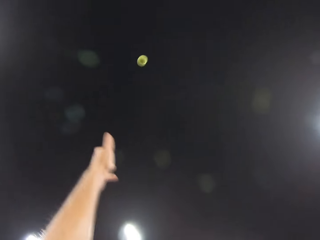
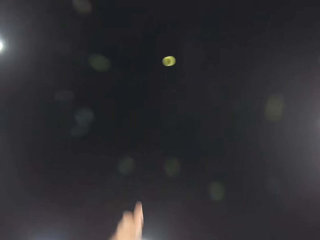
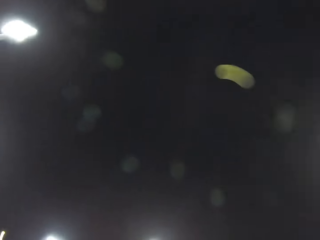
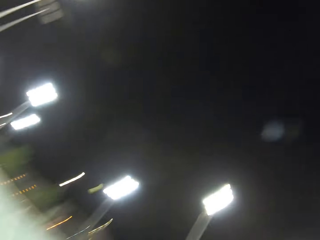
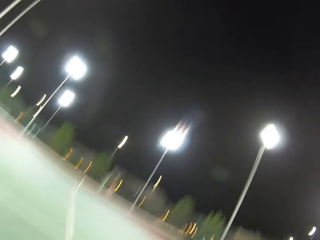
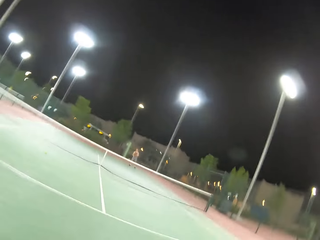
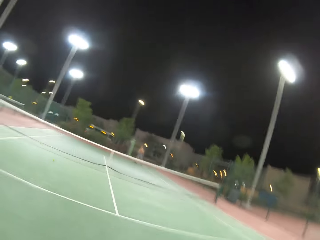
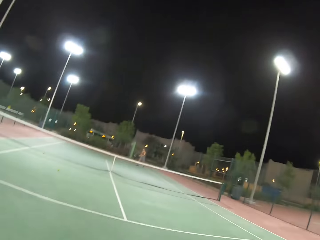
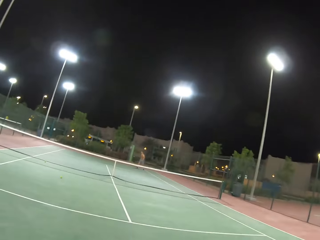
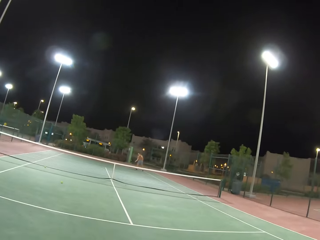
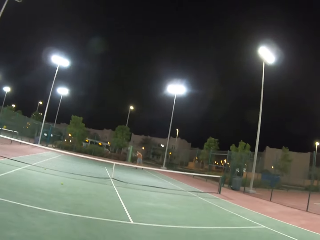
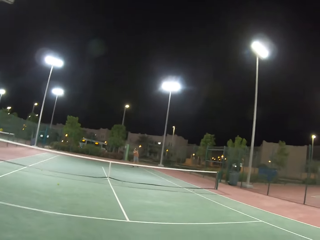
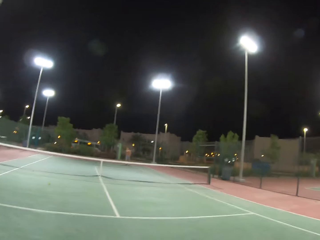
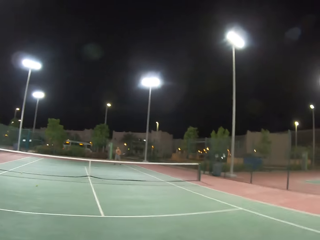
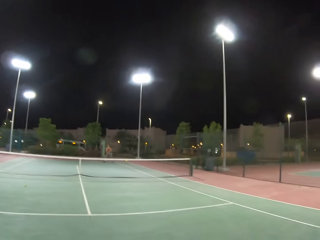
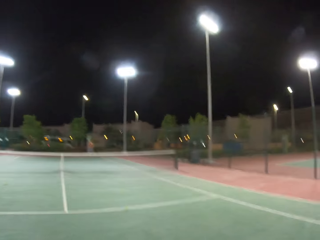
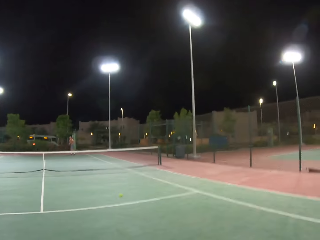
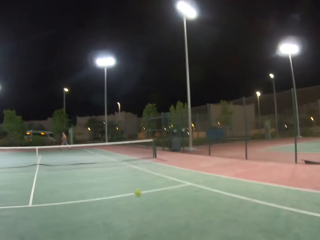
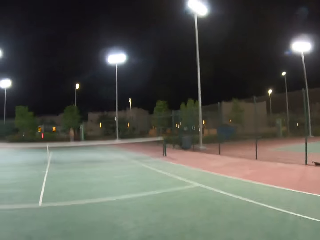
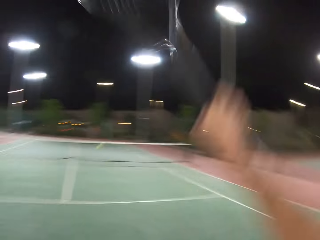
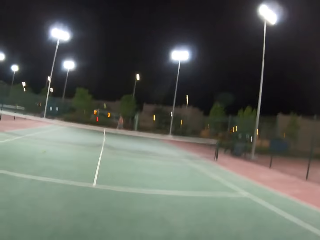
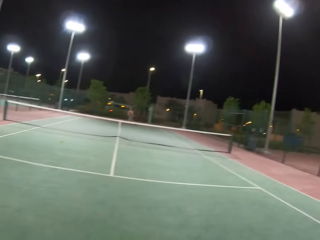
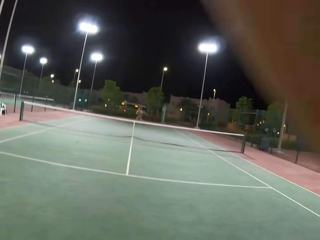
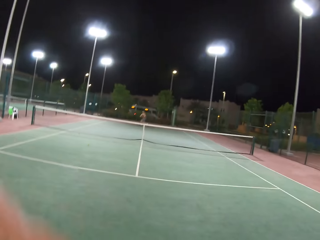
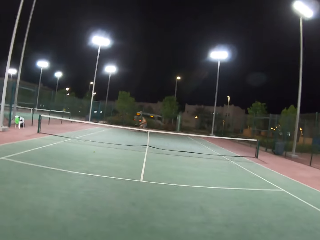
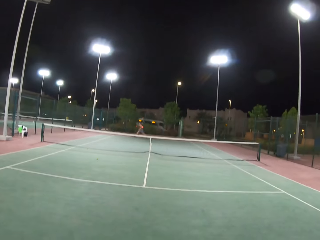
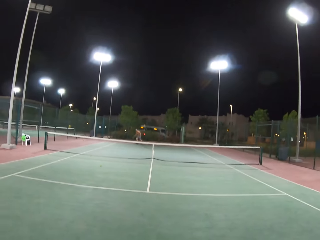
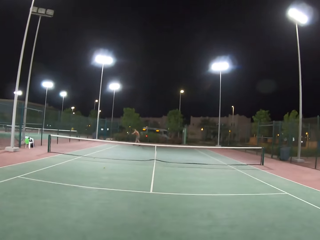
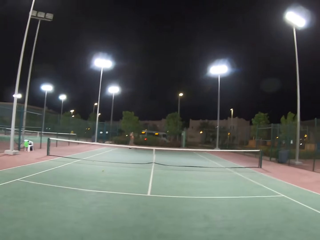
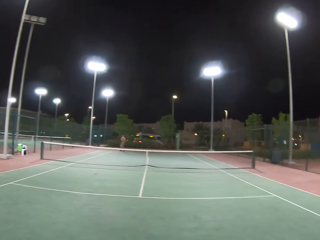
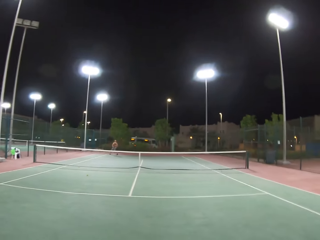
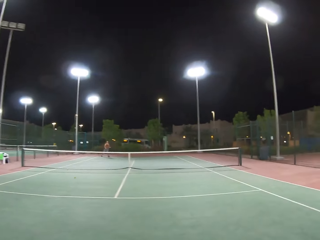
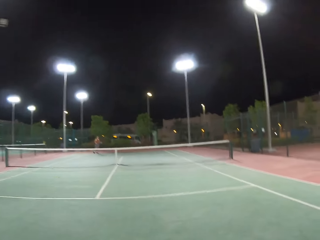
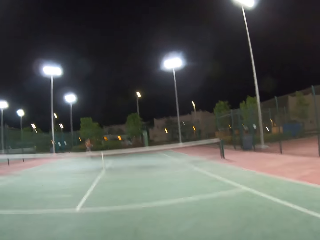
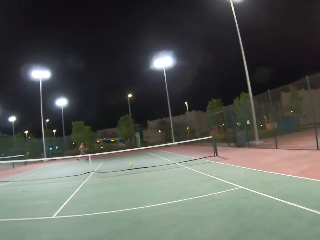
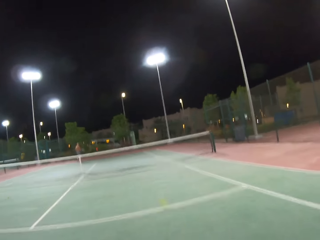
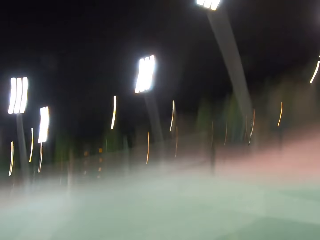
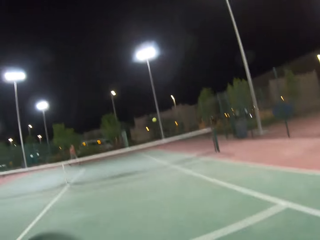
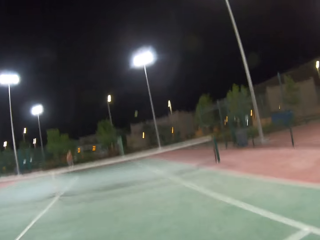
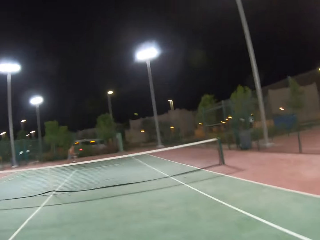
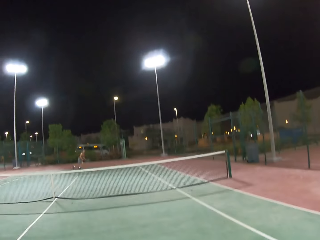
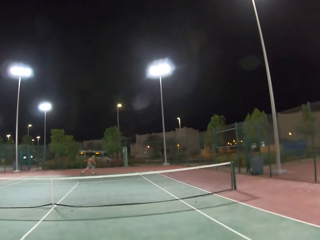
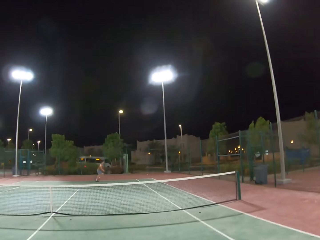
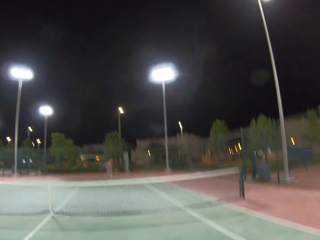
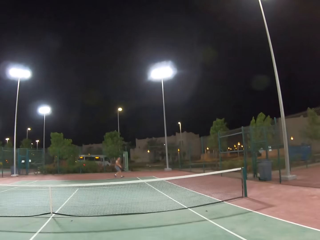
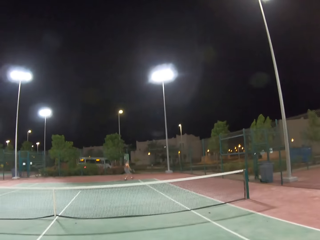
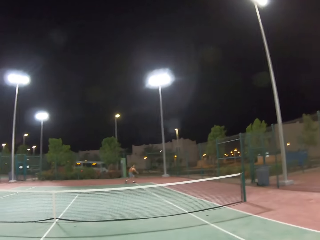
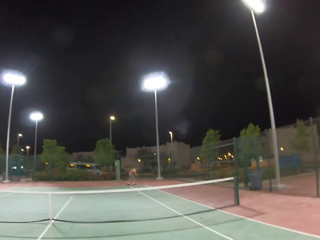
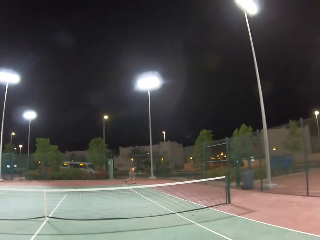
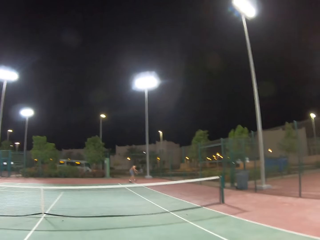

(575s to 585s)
The camera wearer plays tennis with a man.

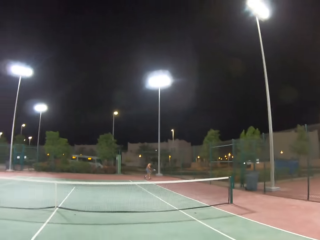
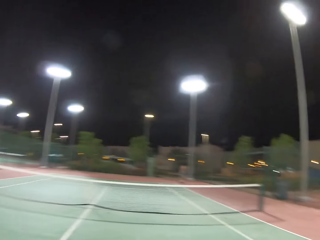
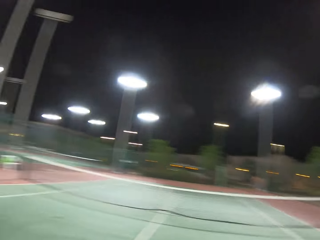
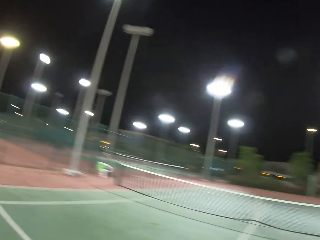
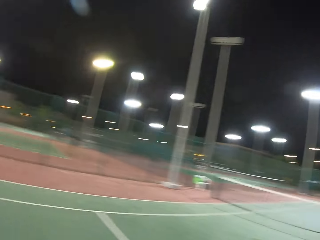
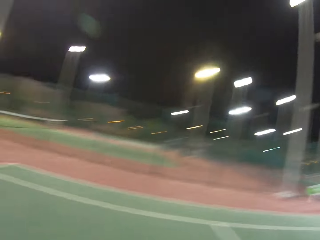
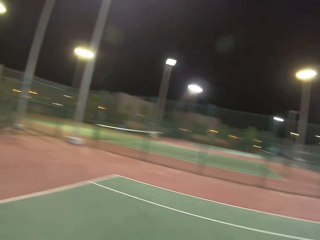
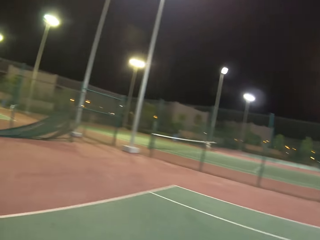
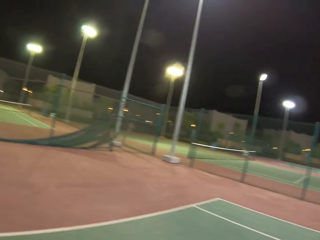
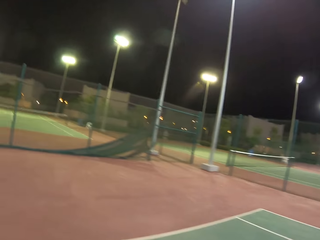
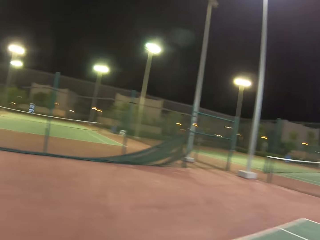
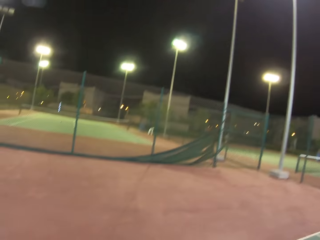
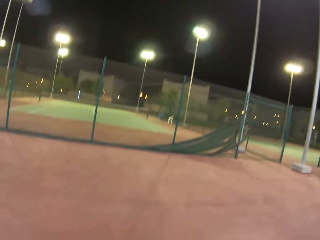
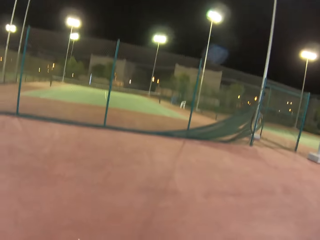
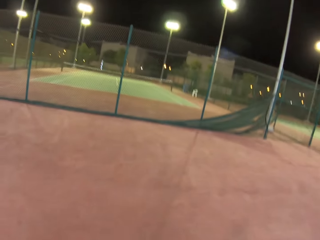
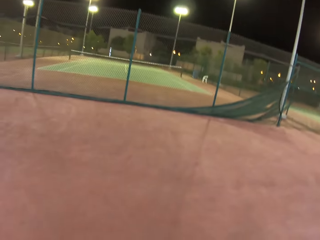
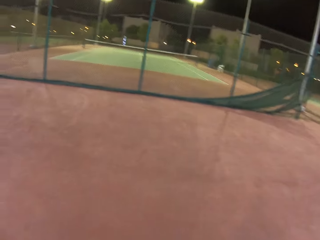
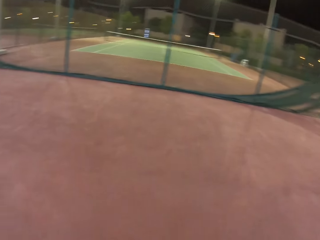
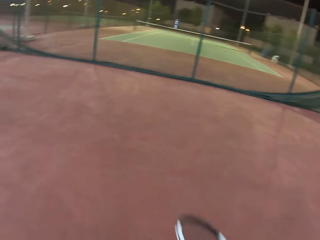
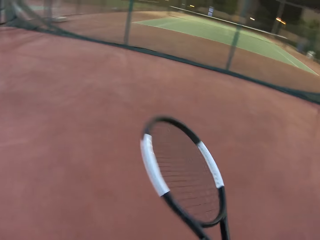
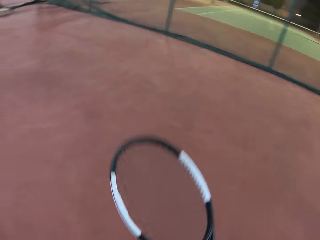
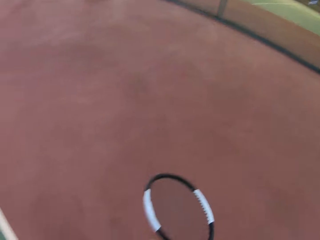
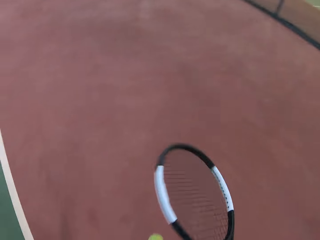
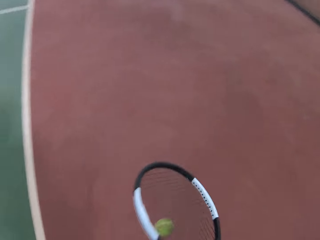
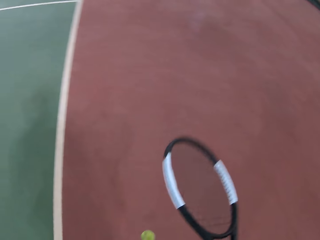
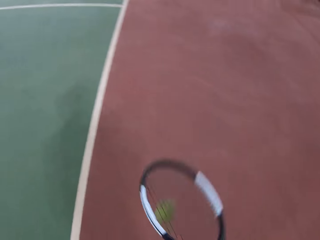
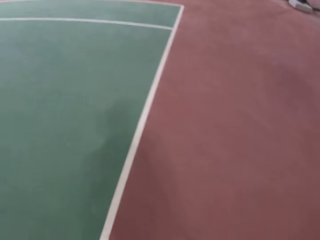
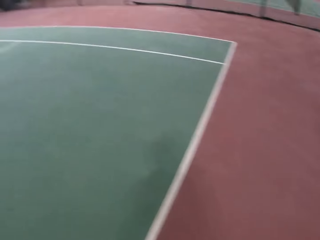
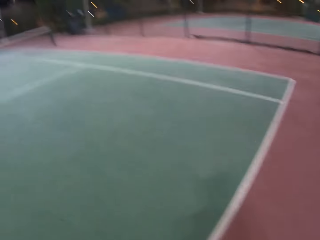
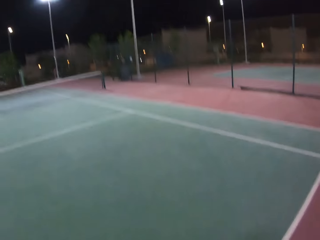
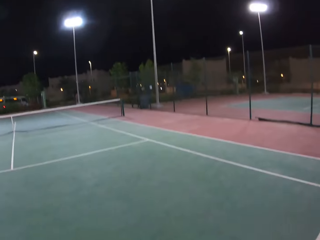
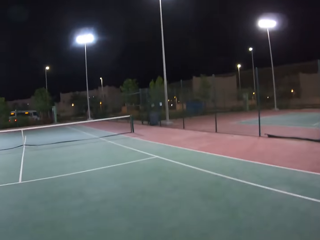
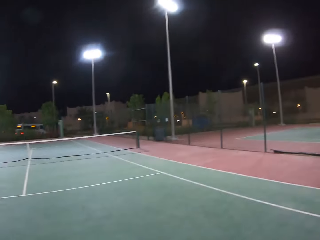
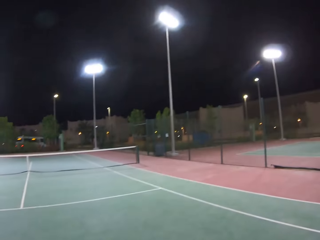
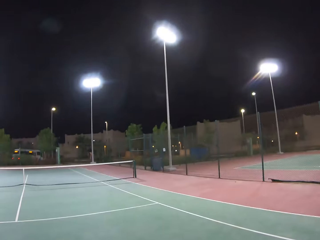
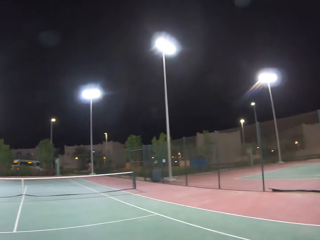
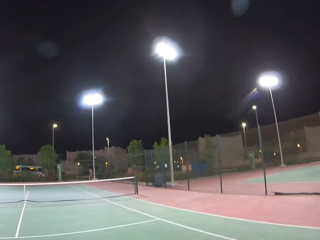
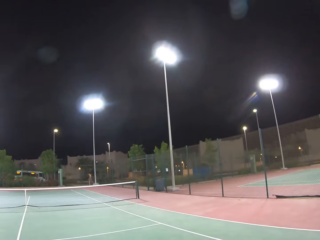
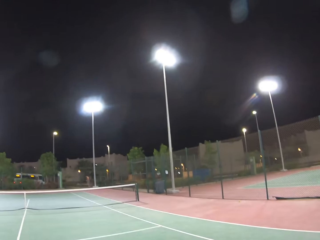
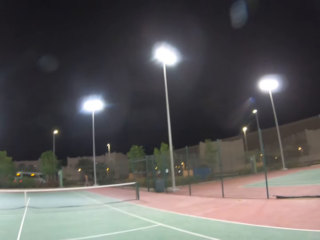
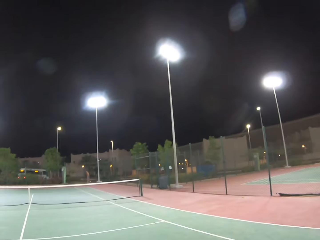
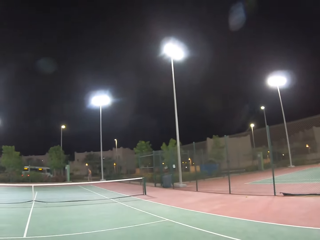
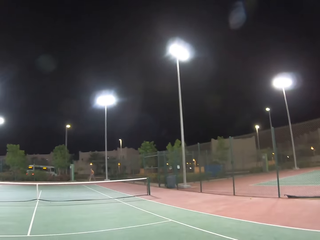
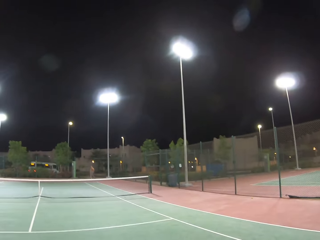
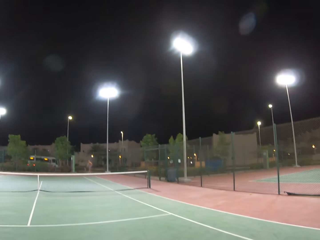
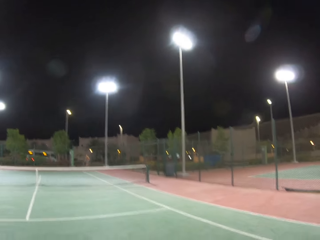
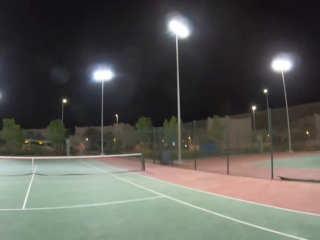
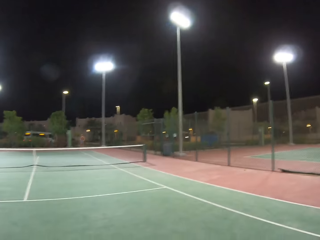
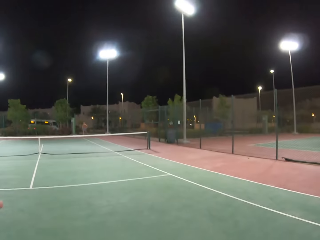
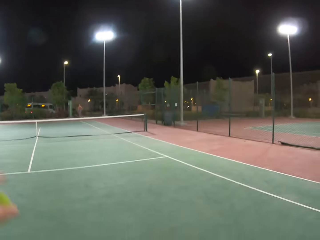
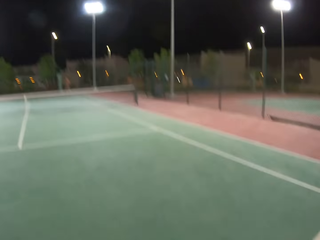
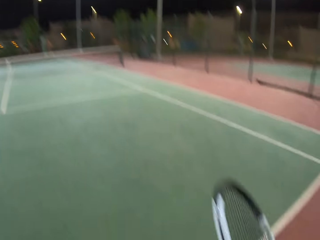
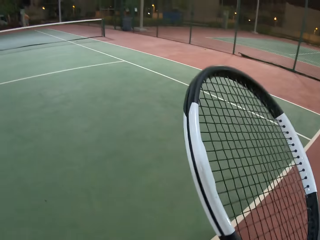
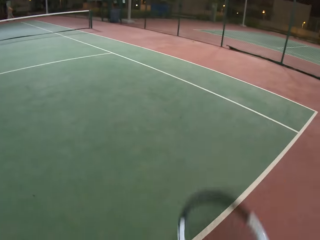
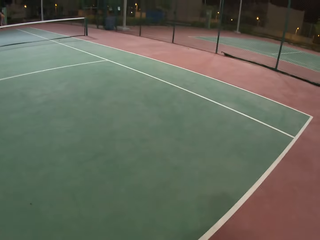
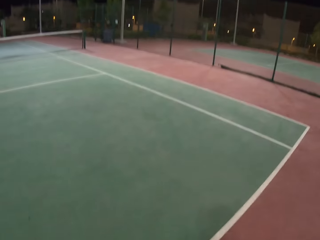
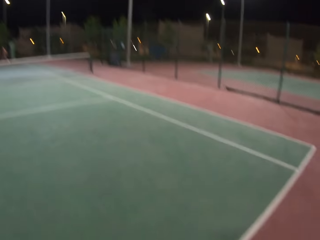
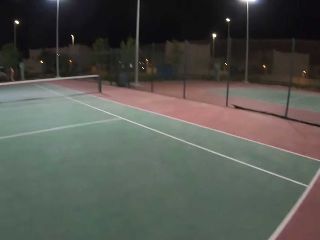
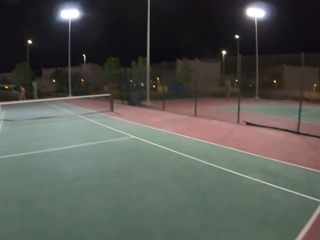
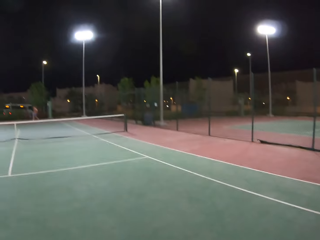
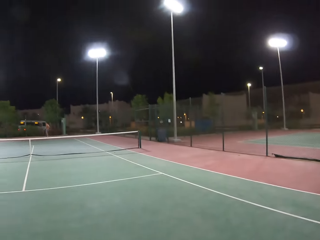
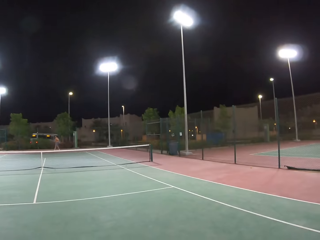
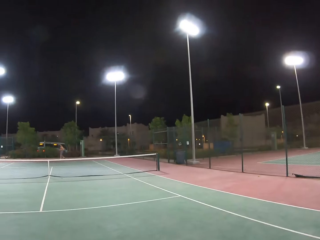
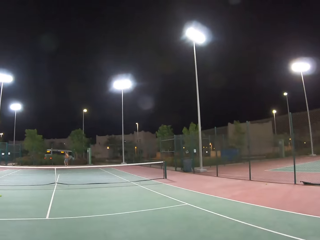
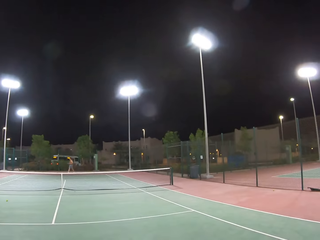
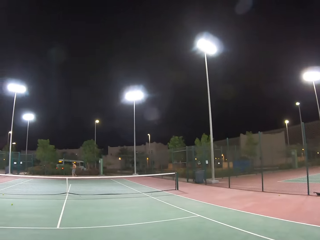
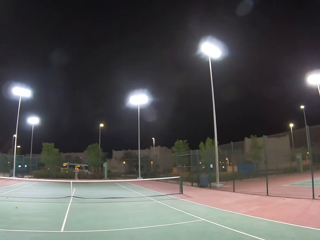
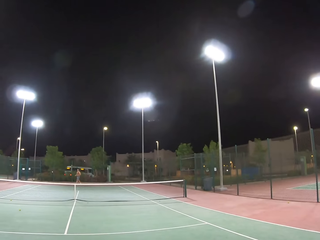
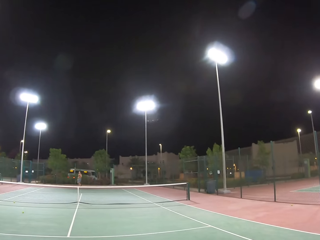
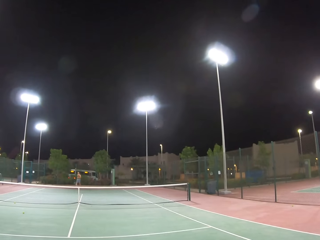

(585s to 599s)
The camera wearer walks around the tennis court. They turn around. They dribble a tennis ball. A man walks around the tennis court. The camera wearer stares at the man. They dribble the tennis ball.
